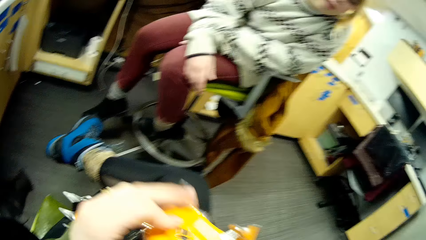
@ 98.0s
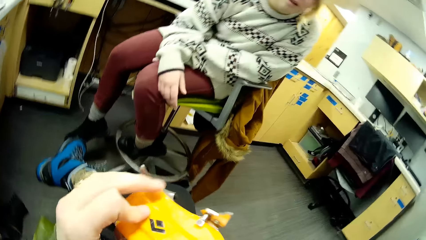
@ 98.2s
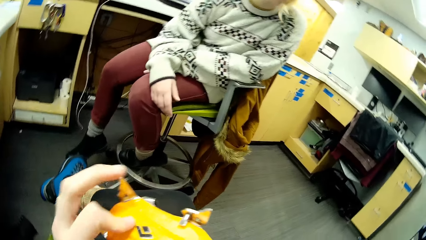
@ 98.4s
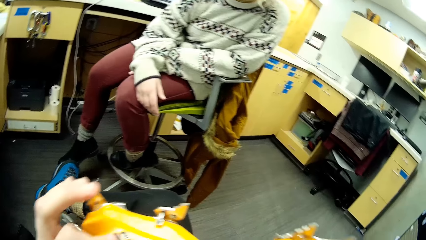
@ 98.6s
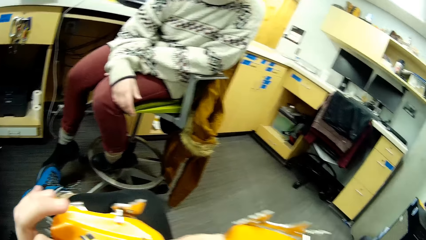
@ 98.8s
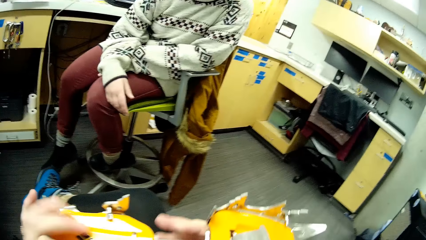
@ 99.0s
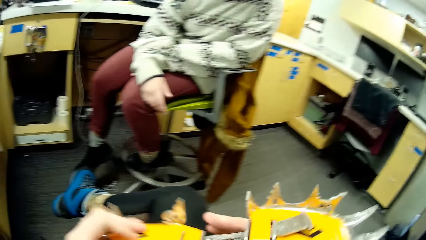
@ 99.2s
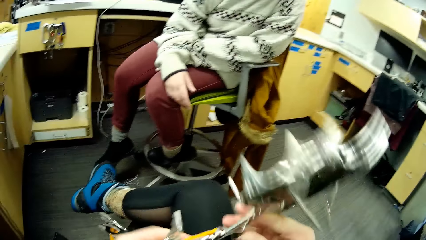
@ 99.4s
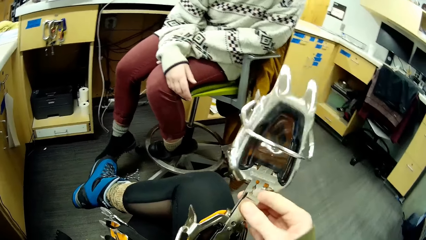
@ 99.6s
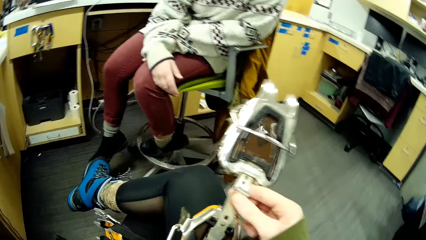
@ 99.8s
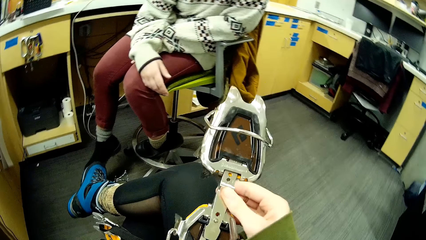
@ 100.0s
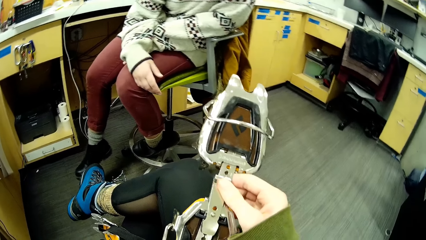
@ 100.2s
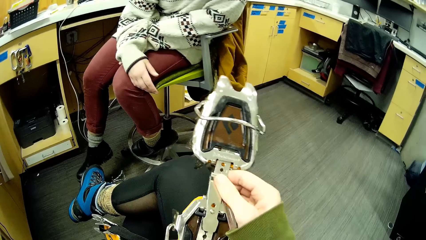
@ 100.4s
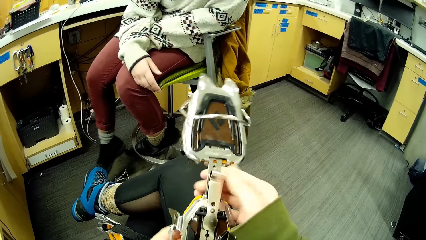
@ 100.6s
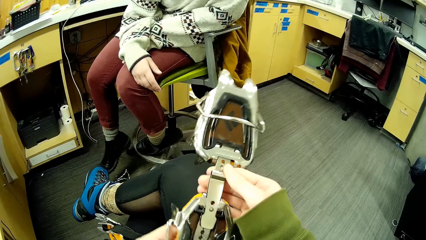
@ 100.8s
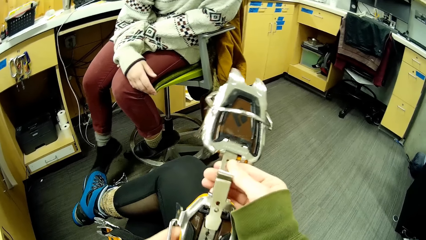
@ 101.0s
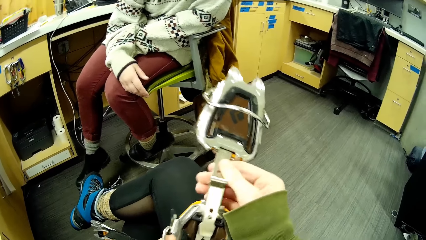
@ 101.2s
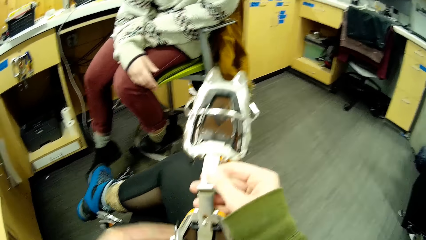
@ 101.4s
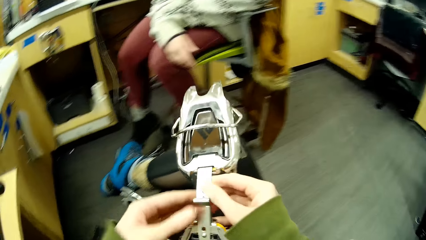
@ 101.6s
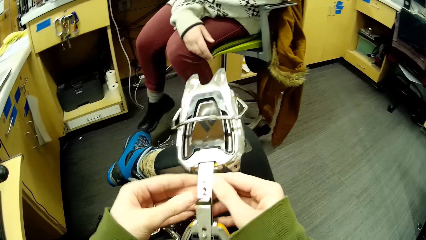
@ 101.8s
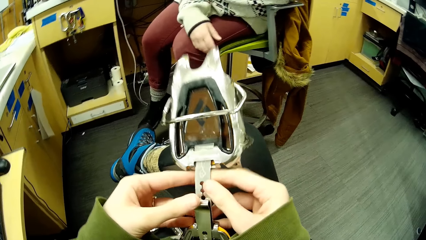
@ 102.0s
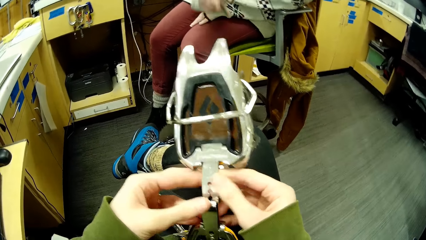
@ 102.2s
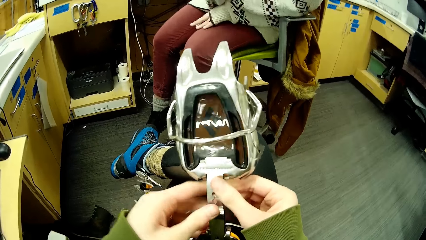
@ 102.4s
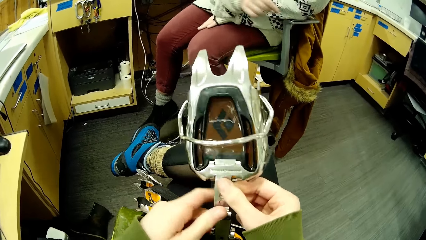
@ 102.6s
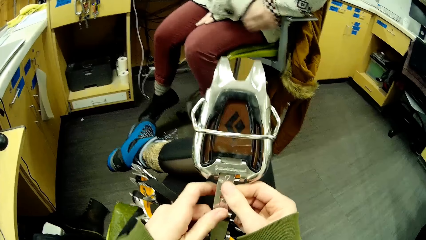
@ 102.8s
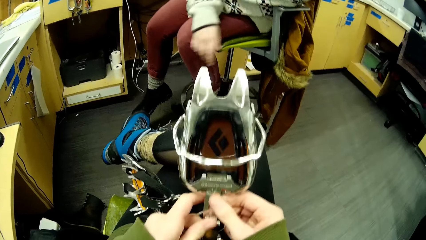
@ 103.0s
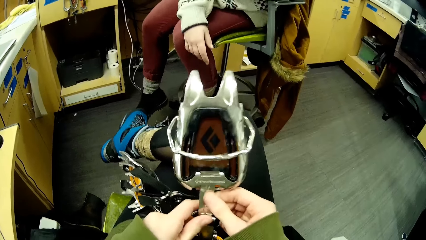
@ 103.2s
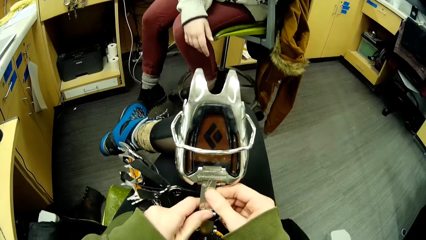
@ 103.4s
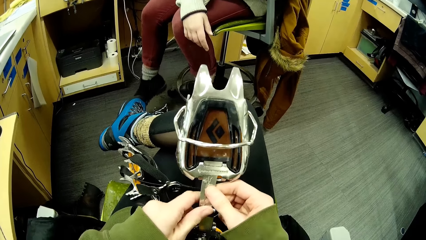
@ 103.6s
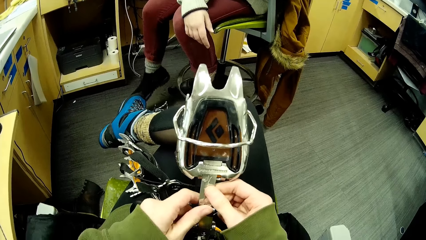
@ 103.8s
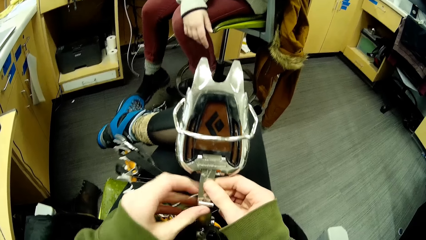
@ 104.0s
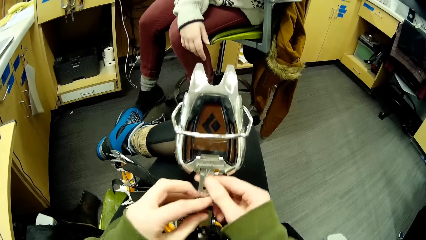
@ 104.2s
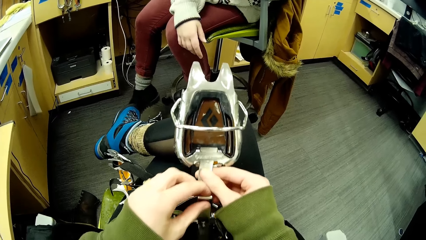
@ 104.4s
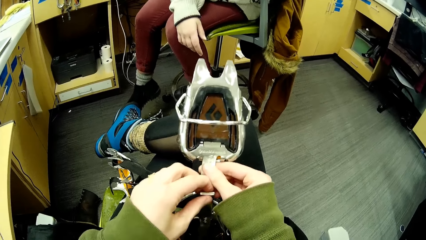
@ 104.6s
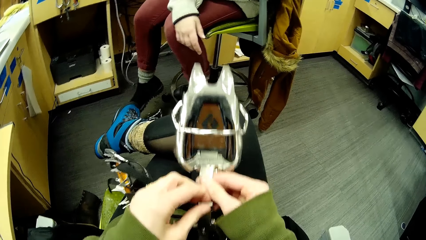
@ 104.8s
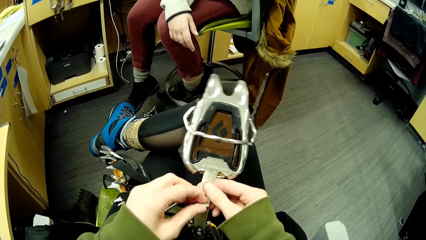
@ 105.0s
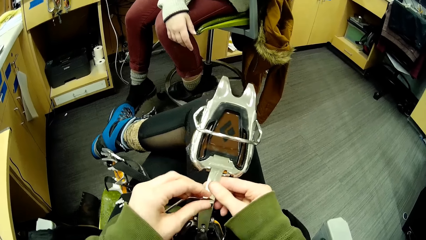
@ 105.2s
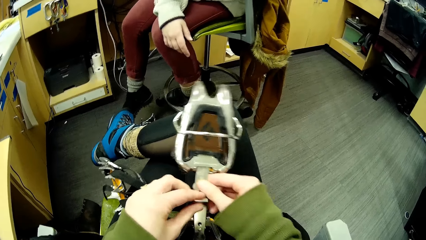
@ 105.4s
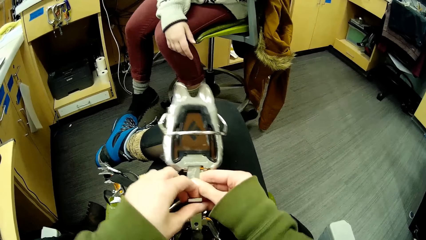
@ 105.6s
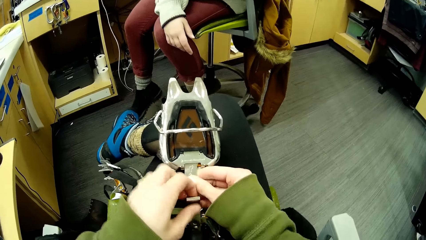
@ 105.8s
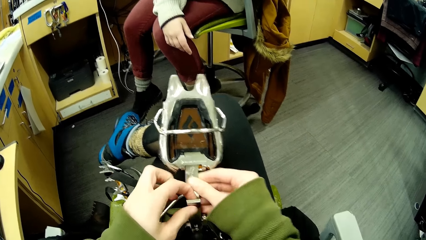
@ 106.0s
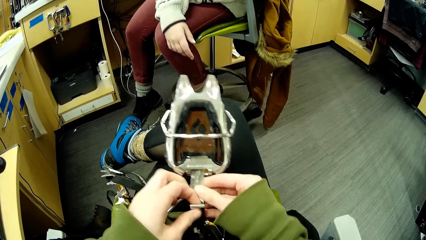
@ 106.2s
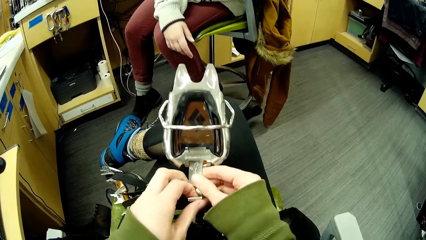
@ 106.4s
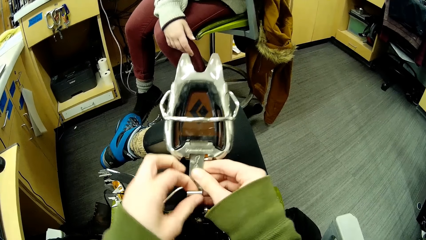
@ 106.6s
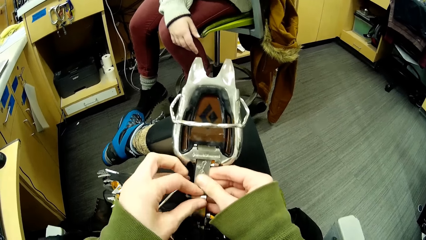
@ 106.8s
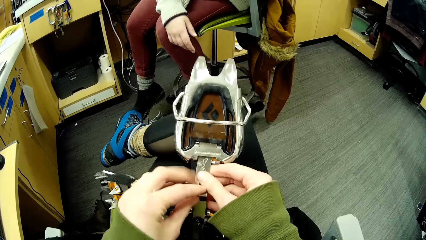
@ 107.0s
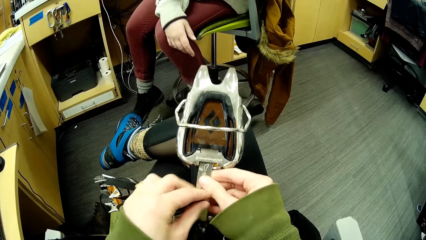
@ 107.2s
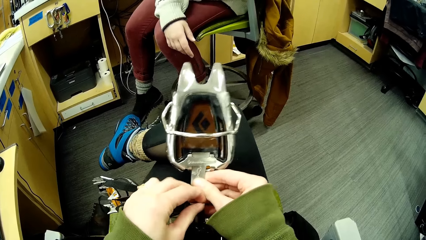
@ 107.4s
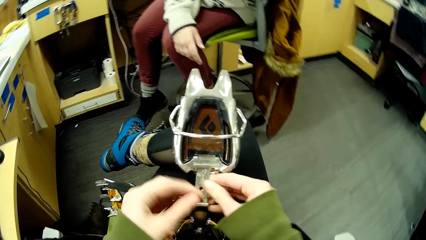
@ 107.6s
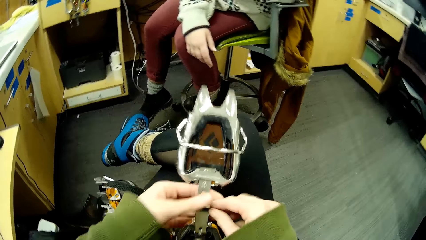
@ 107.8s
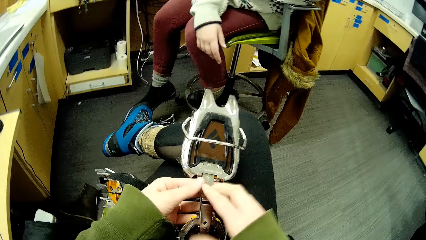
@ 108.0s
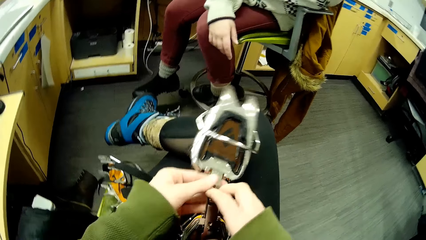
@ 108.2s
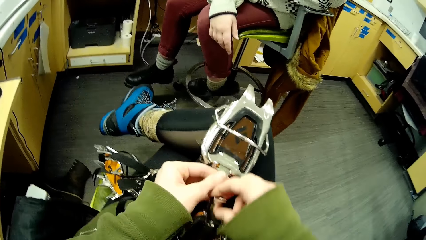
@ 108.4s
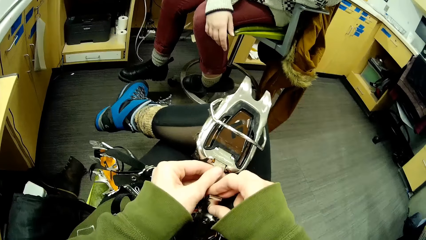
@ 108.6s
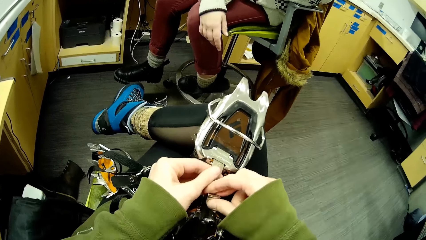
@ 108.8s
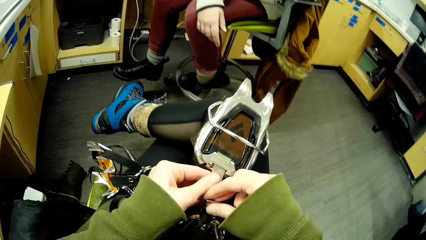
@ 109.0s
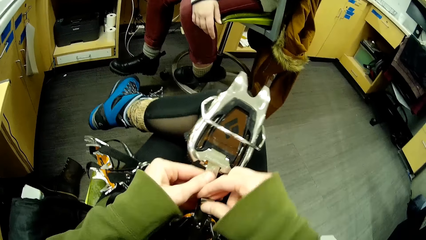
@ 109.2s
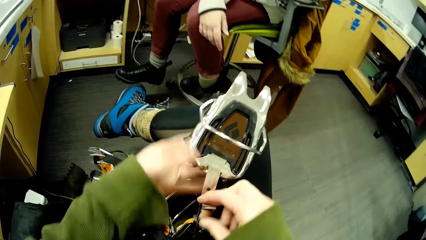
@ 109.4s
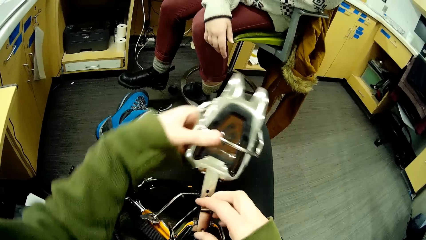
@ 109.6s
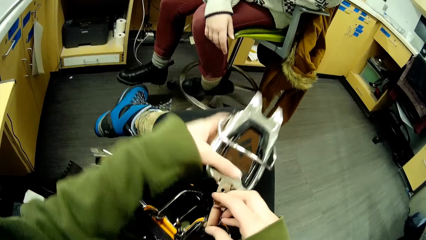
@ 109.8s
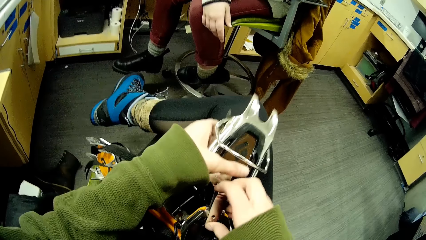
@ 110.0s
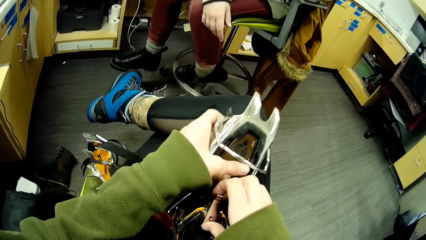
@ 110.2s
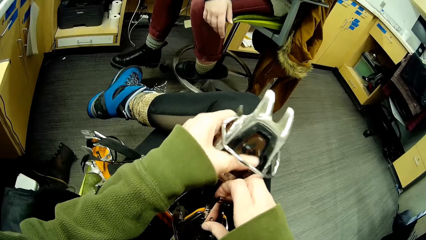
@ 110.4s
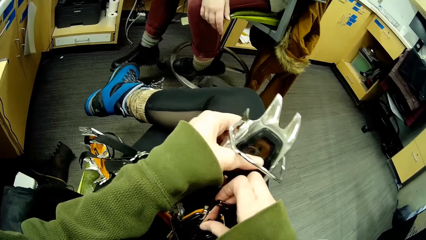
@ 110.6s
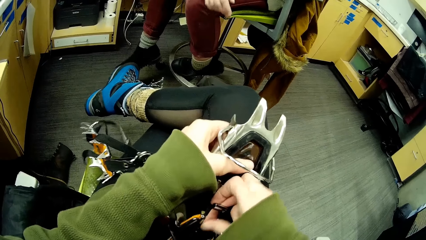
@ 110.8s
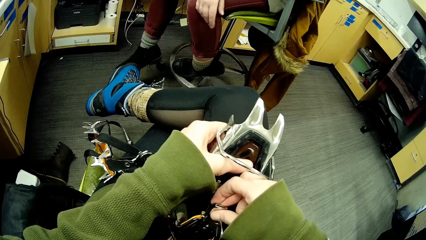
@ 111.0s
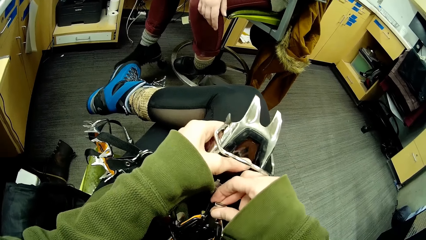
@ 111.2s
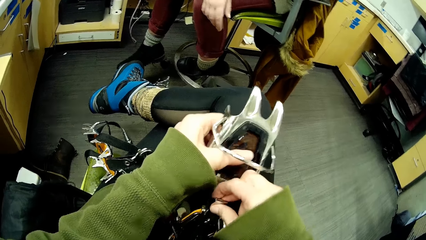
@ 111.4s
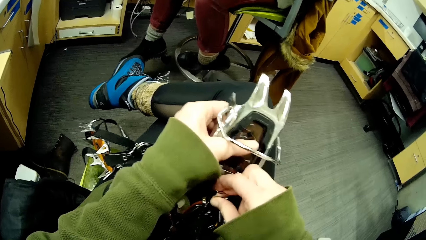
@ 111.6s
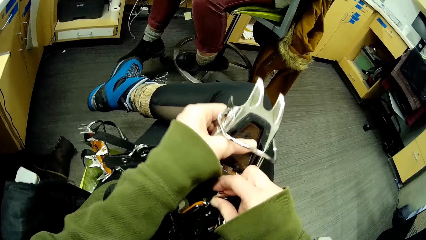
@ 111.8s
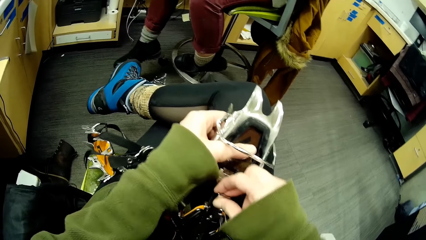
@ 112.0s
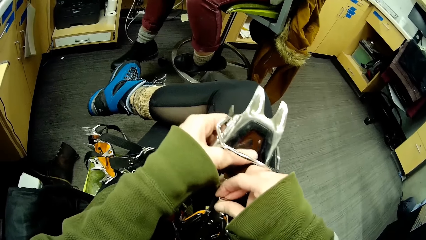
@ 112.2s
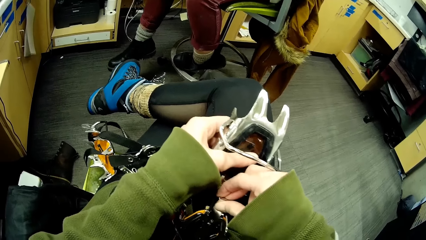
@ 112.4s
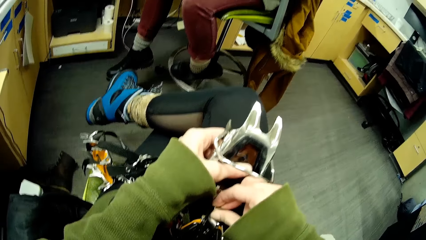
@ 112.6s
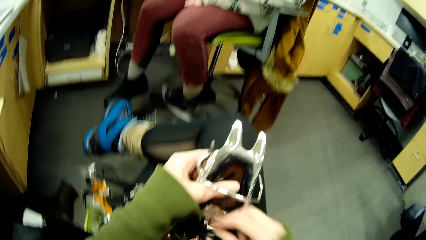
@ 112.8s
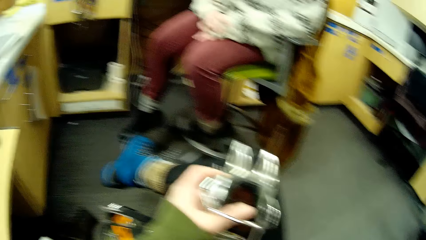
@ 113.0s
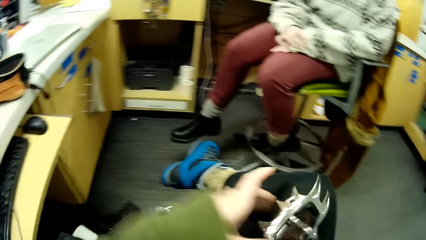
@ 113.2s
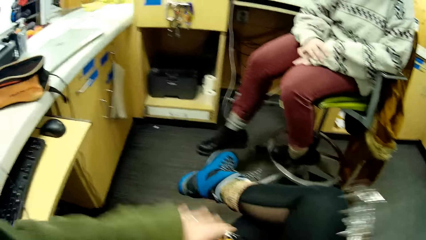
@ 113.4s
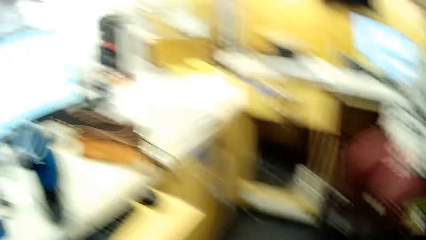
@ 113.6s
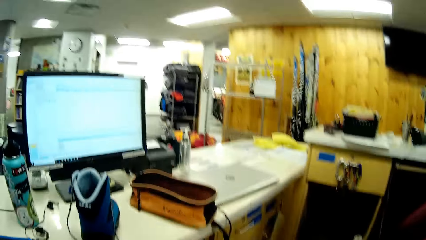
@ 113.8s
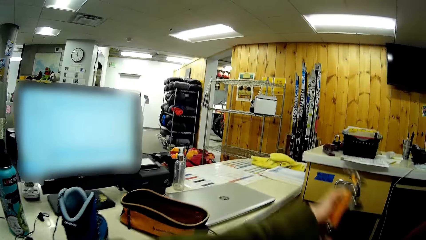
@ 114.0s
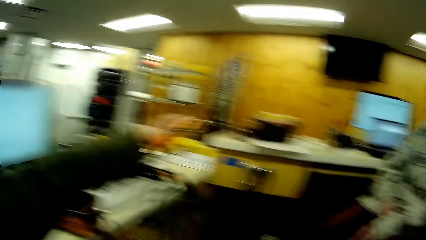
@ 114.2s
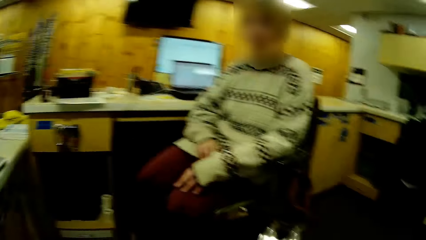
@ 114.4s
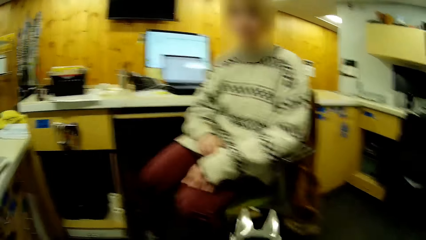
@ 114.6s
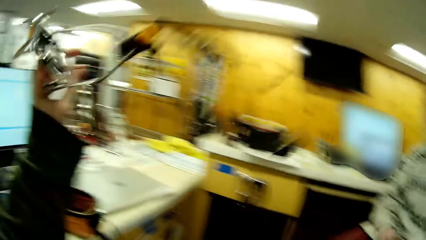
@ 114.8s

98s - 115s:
The camera wearer lifts something. They look at something. They fix something.
